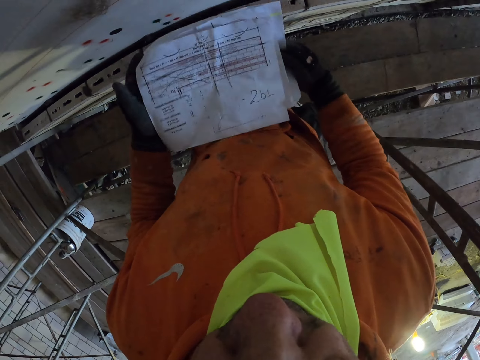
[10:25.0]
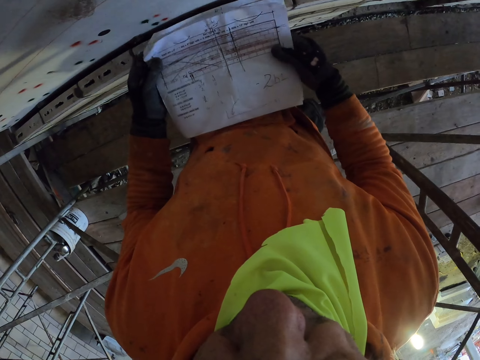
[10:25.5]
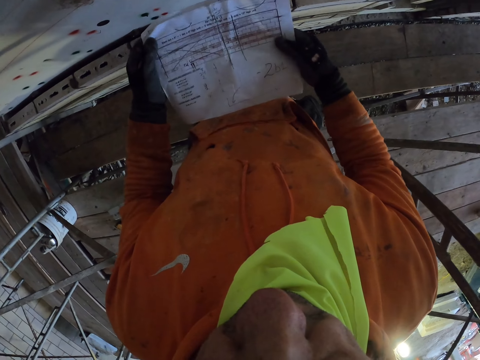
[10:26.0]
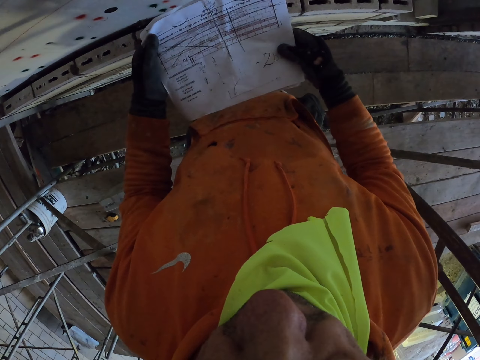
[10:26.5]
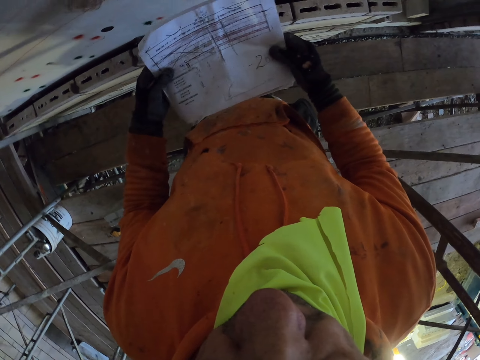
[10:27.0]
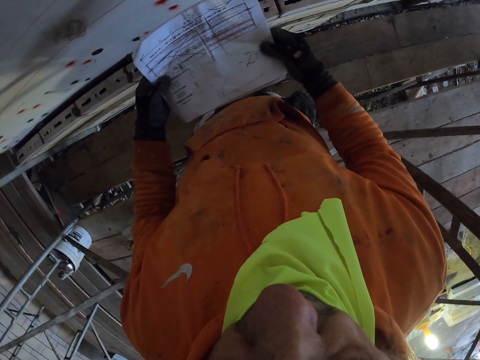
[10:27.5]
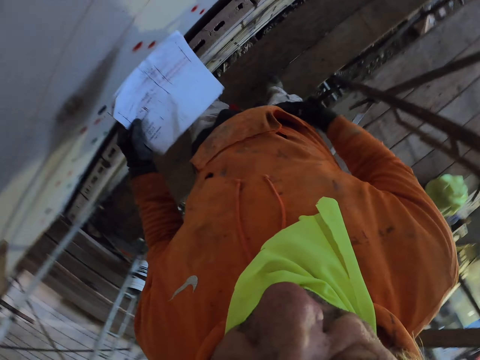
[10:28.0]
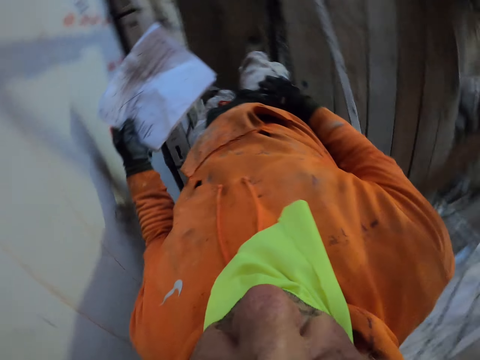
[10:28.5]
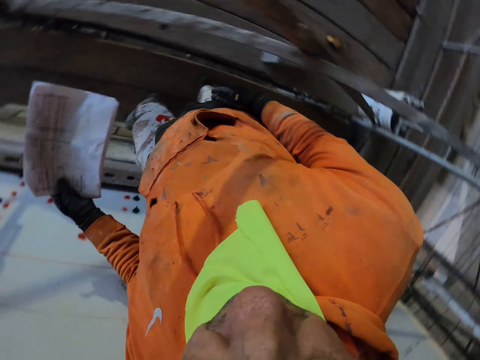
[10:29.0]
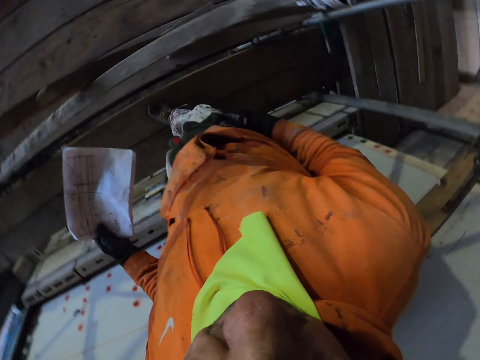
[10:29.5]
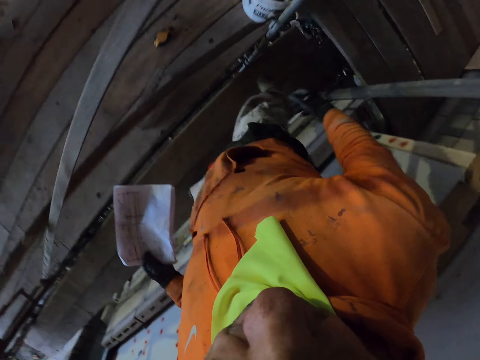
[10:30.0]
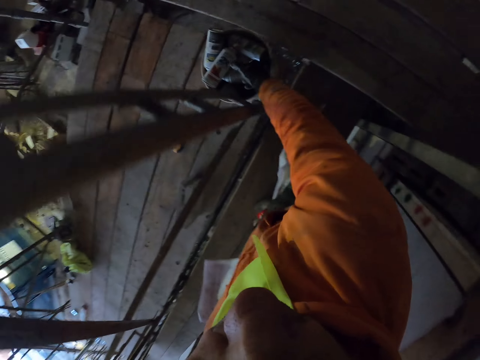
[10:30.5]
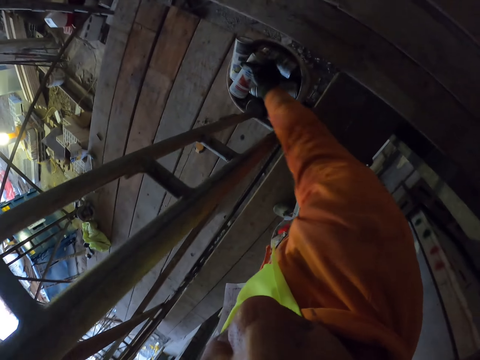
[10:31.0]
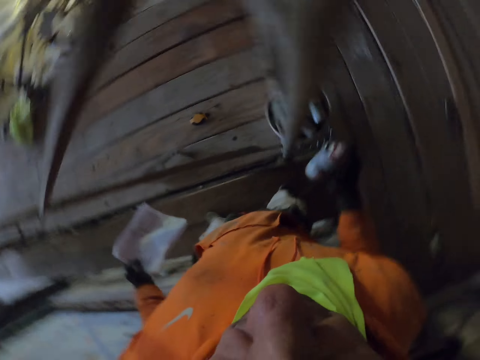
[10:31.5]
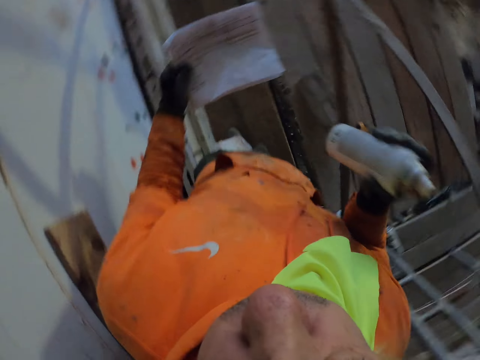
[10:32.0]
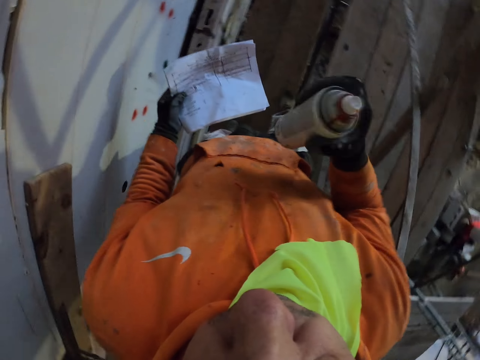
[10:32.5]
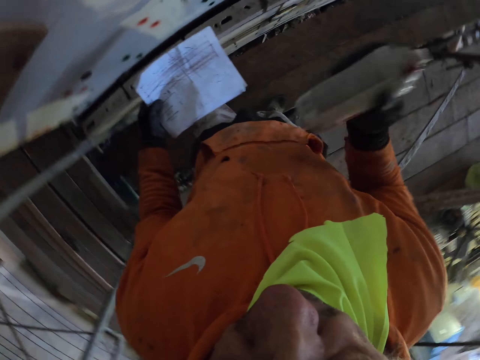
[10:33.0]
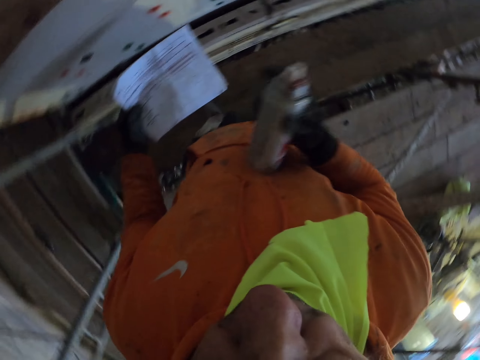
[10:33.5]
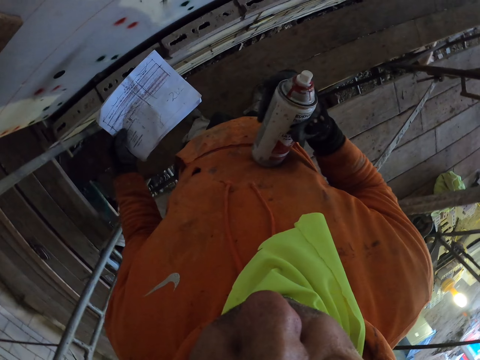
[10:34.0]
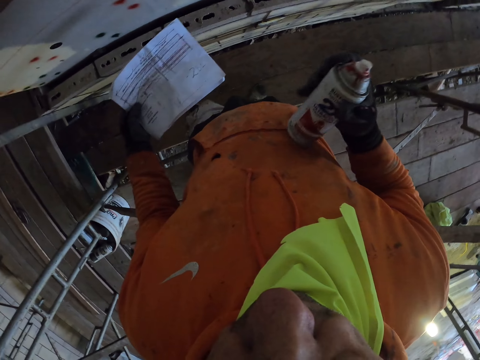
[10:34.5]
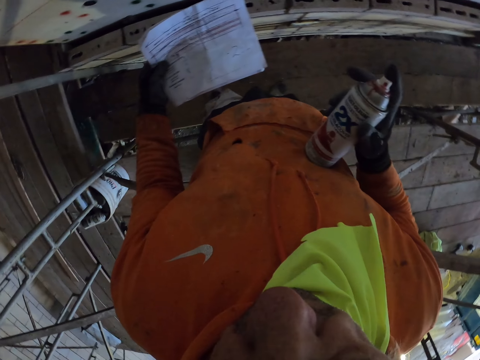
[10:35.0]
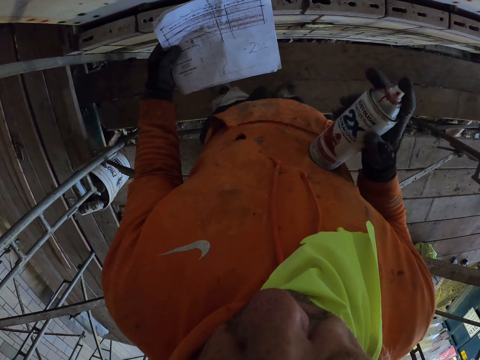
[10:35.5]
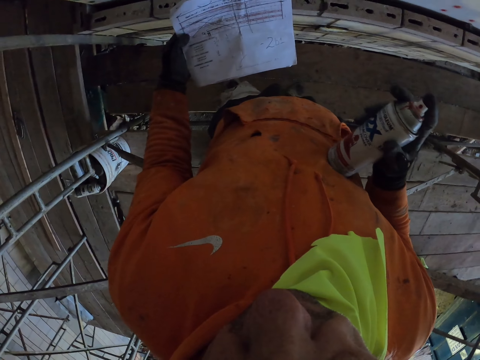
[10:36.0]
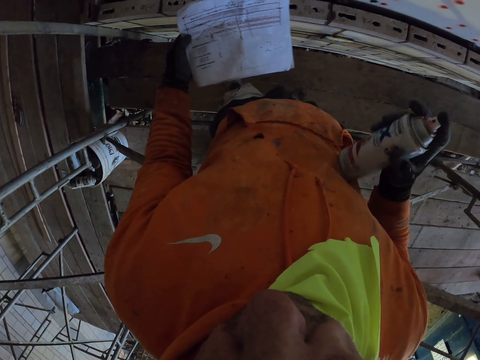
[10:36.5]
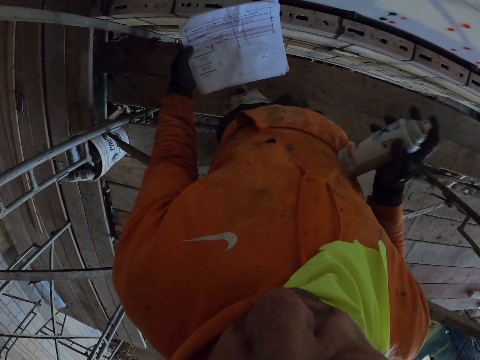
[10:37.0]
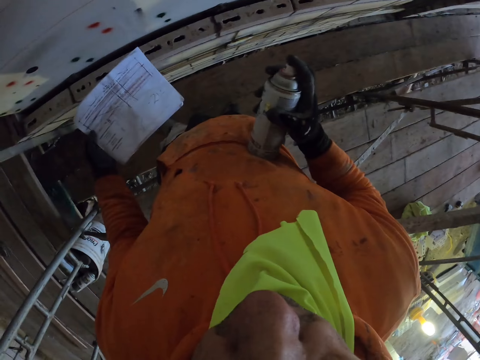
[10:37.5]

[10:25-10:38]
The camera wearer walks around the room. They pick up a spray. They shake the spray.

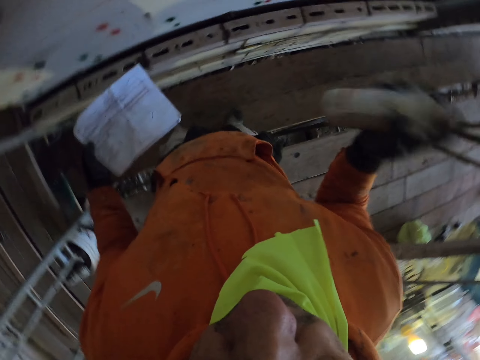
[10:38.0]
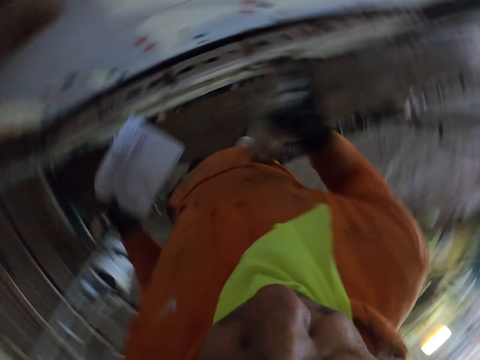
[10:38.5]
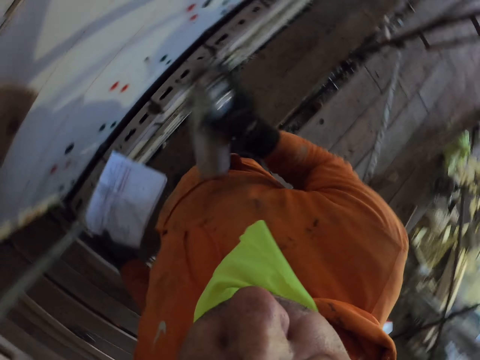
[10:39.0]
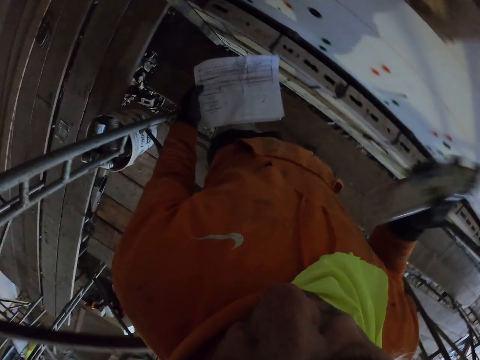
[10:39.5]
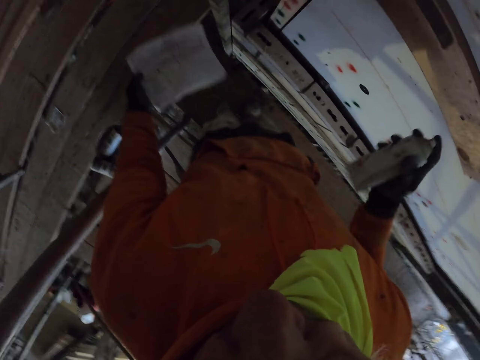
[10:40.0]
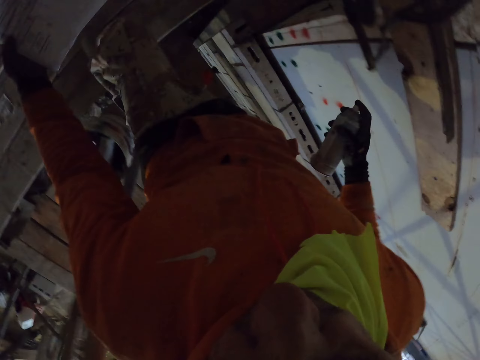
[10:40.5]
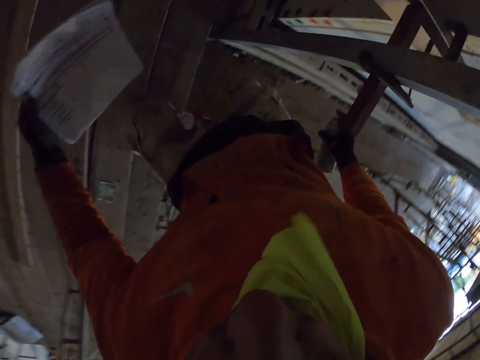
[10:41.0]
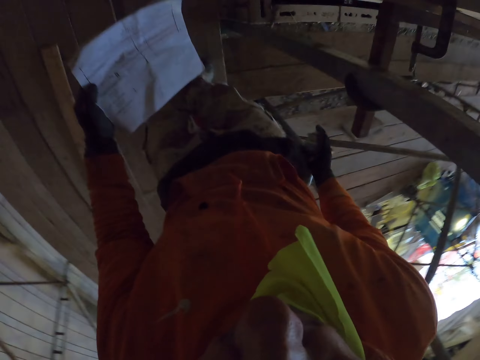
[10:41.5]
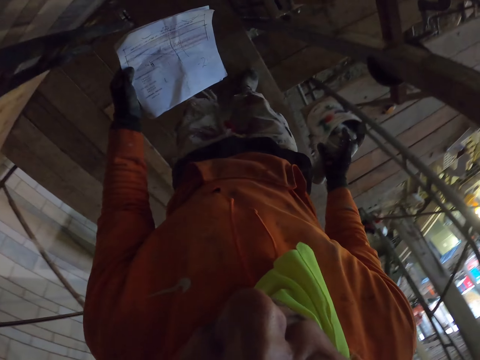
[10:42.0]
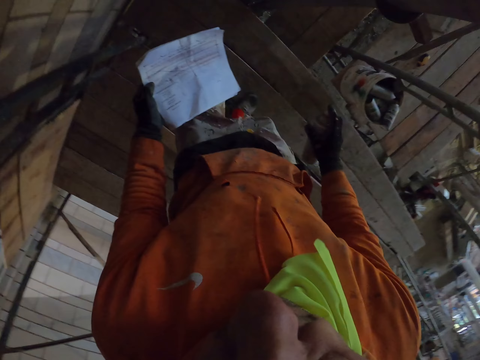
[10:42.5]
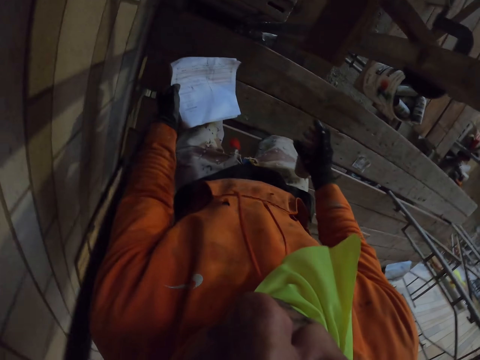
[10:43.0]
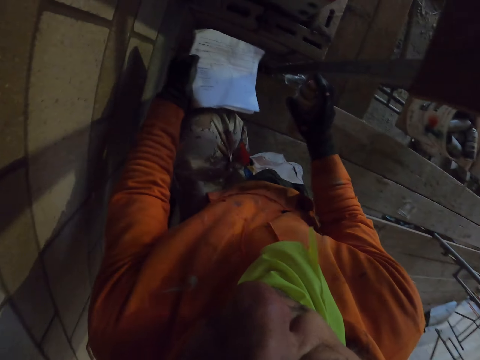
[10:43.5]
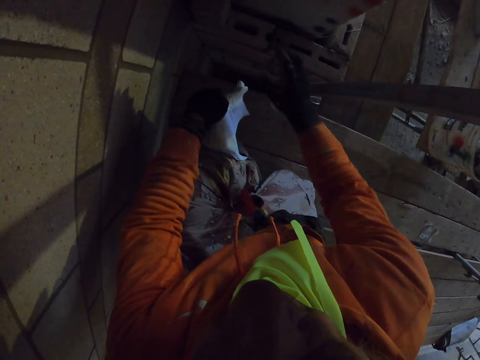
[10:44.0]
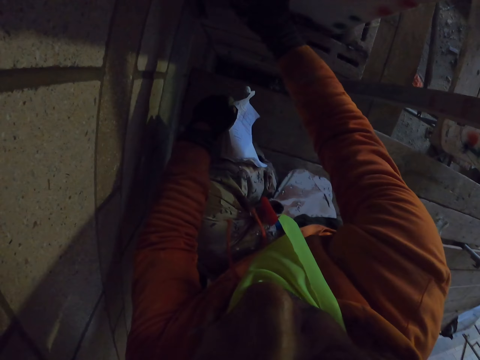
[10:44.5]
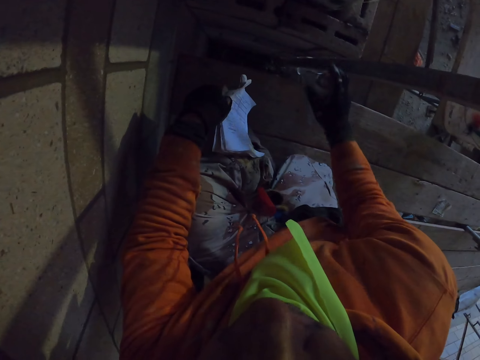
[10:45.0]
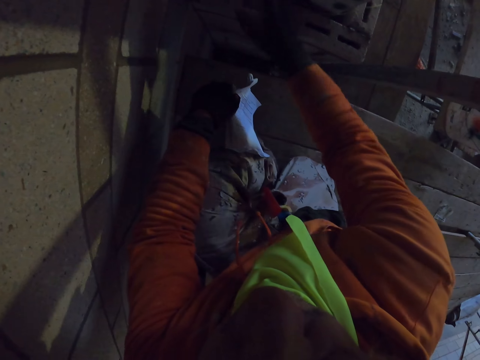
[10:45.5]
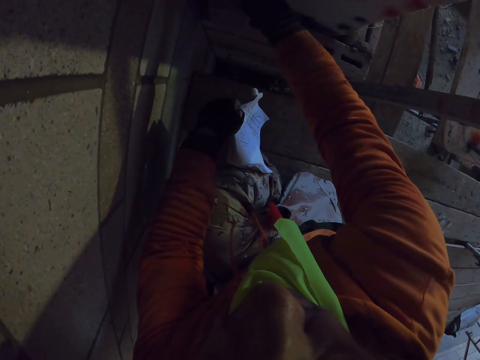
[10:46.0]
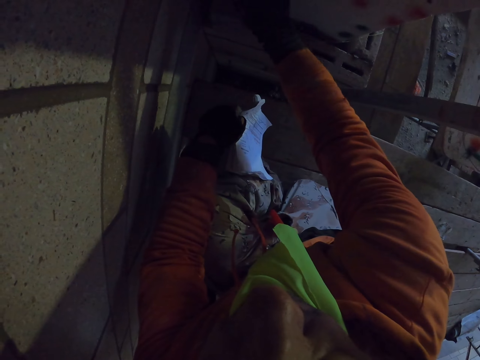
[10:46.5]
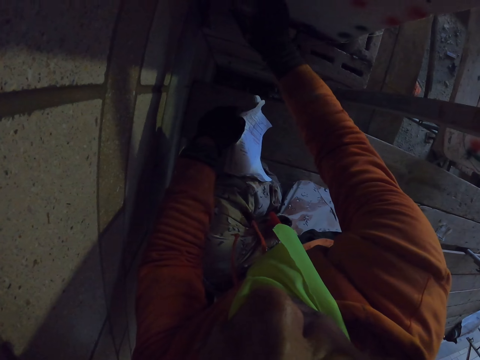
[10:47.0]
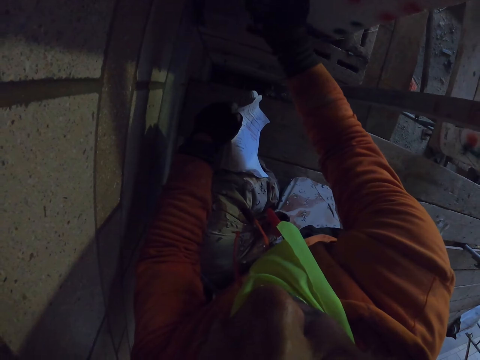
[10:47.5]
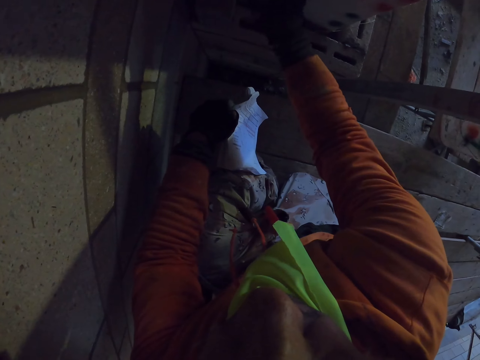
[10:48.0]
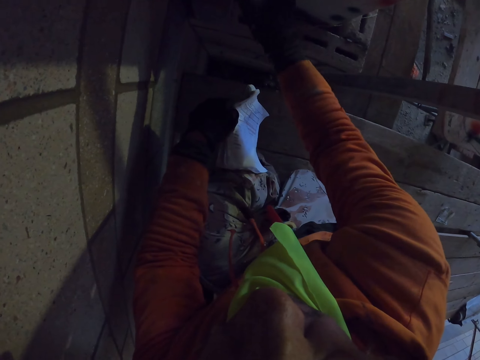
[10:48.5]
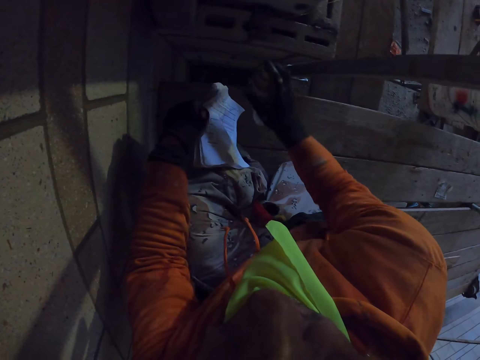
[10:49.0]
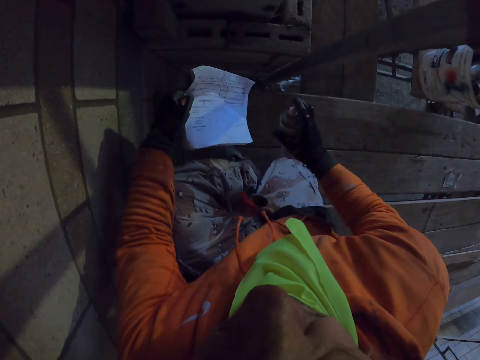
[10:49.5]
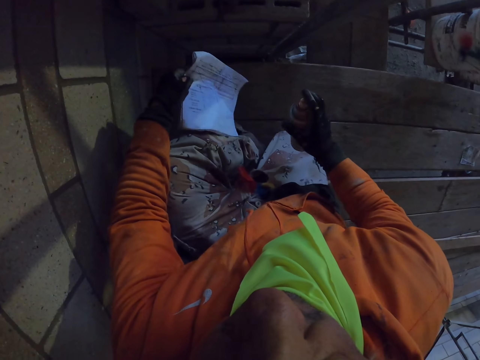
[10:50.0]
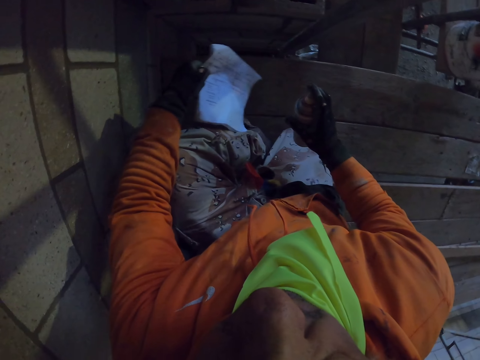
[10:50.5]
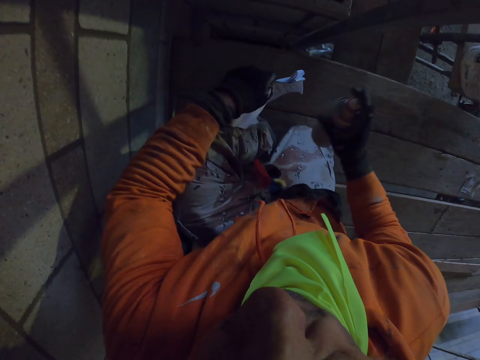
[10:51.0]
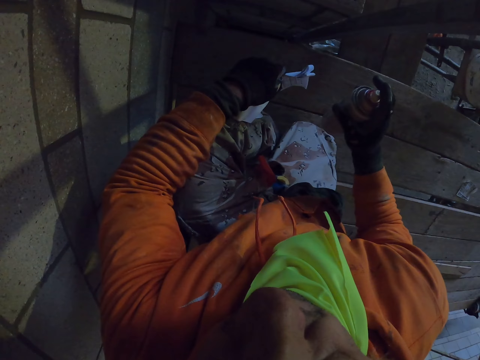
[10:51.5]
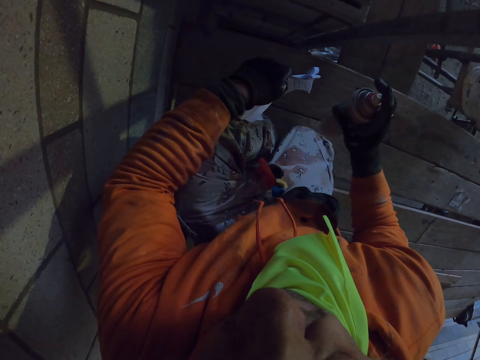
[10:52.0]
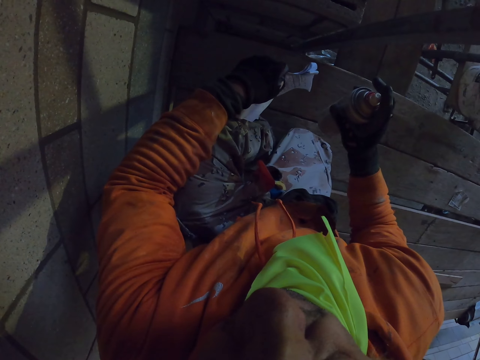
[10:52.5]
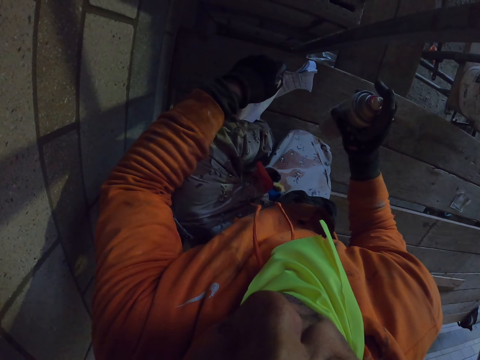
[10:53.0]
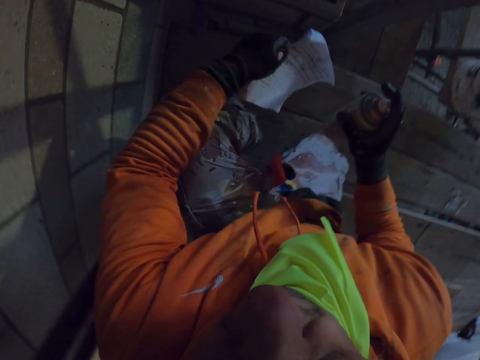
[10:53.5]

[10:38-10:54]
The camera wearer moves. They walk around the room. They bend. They spray the wall. They turn around the room.
